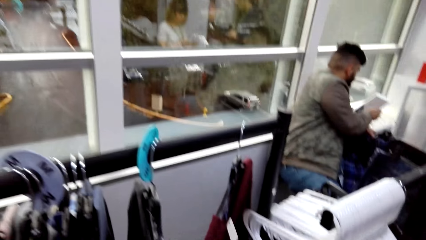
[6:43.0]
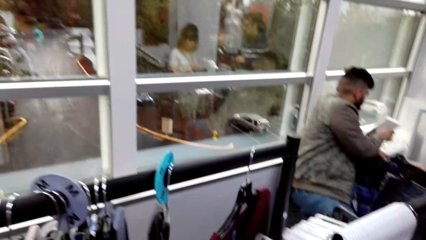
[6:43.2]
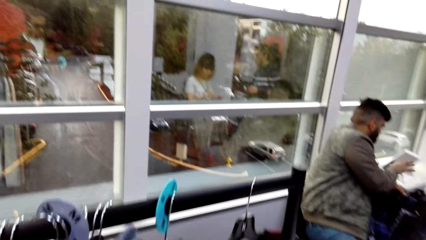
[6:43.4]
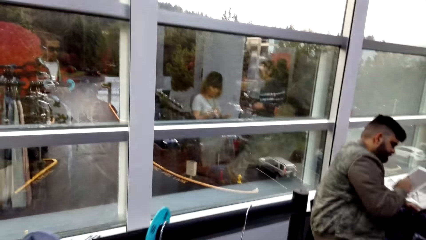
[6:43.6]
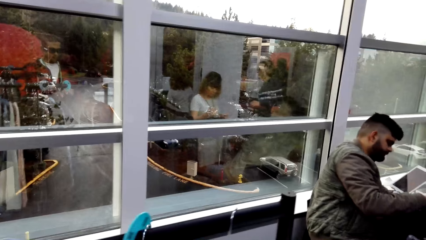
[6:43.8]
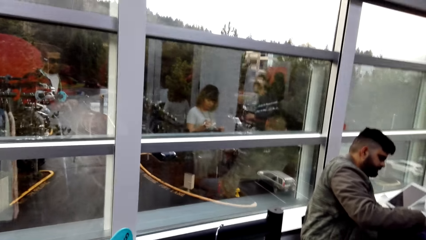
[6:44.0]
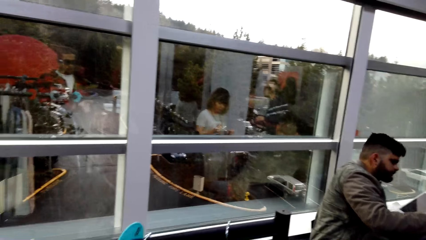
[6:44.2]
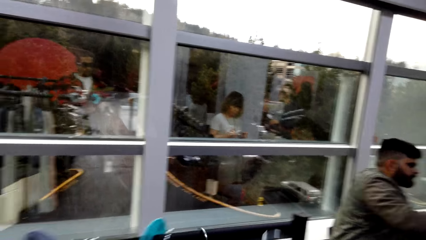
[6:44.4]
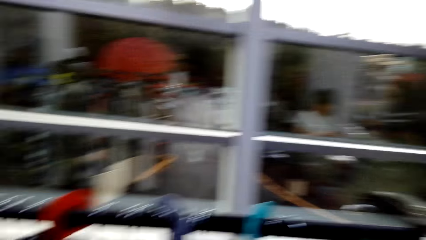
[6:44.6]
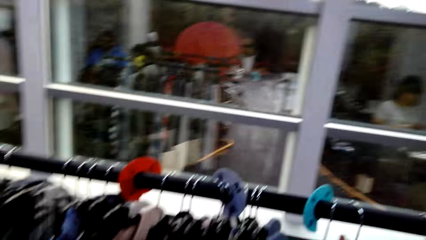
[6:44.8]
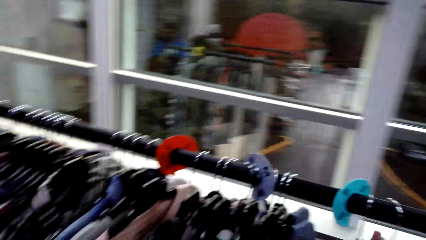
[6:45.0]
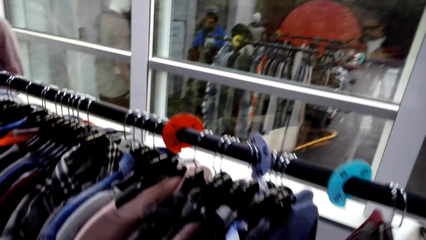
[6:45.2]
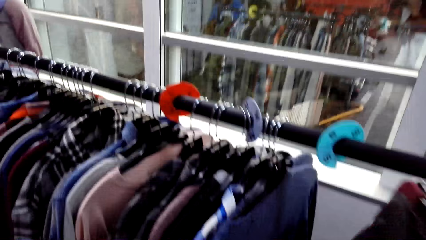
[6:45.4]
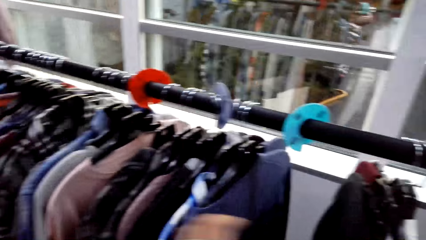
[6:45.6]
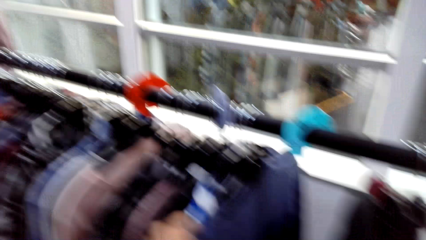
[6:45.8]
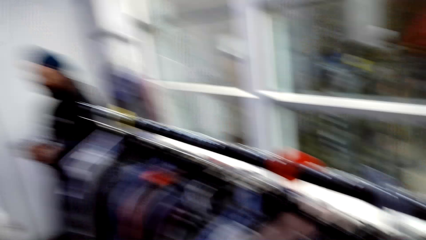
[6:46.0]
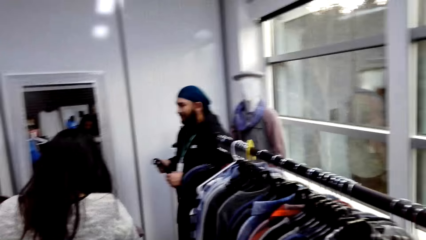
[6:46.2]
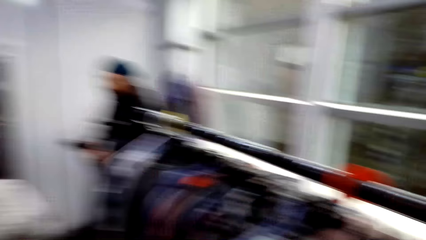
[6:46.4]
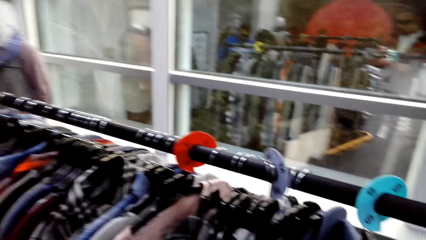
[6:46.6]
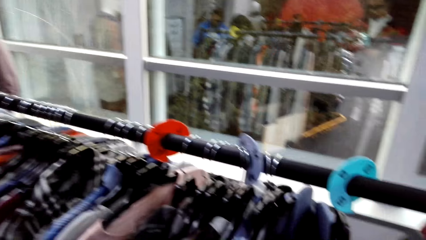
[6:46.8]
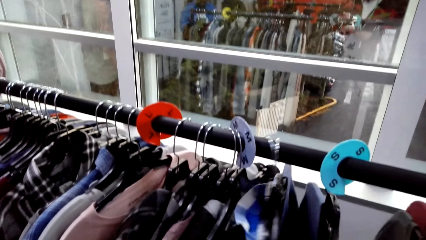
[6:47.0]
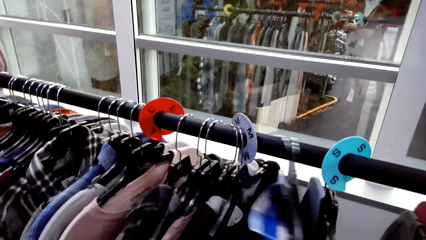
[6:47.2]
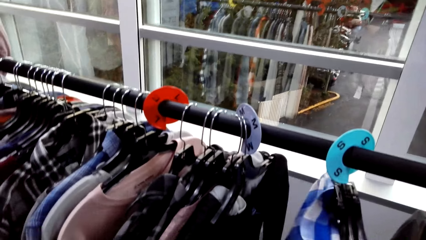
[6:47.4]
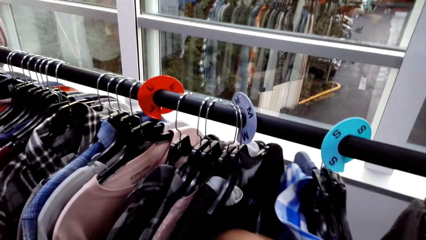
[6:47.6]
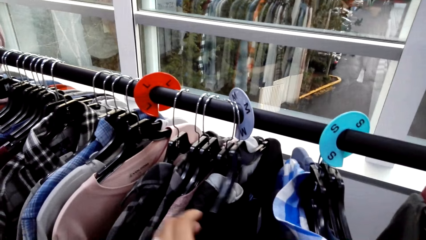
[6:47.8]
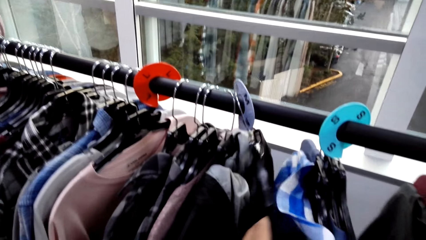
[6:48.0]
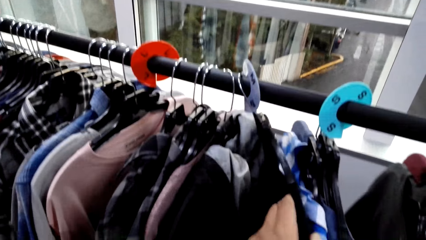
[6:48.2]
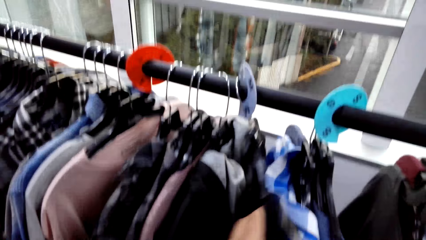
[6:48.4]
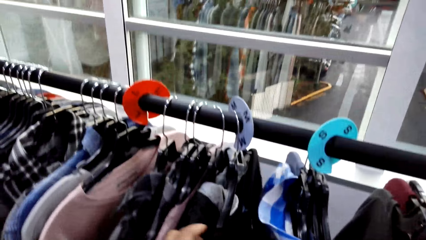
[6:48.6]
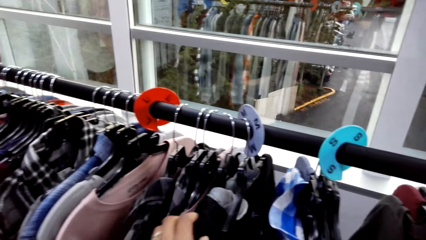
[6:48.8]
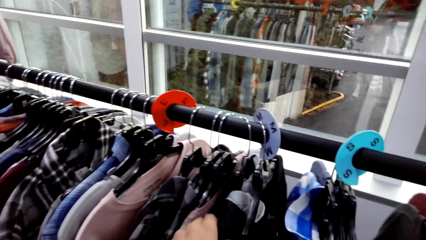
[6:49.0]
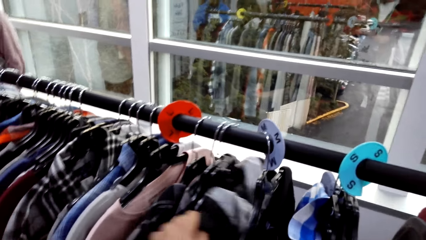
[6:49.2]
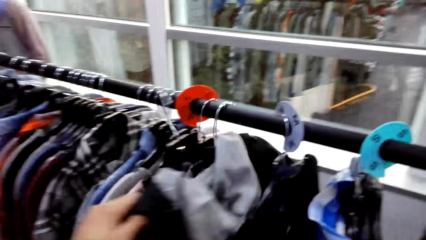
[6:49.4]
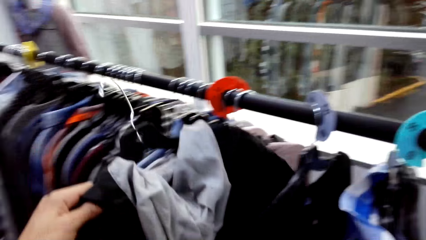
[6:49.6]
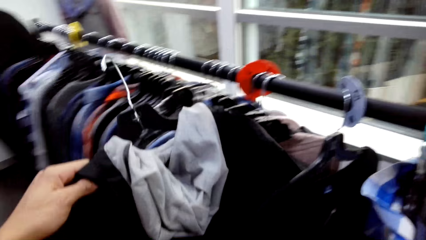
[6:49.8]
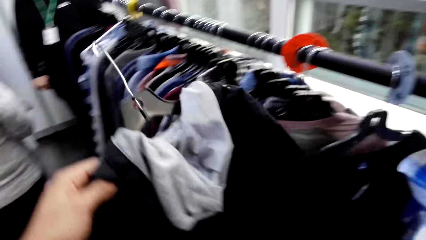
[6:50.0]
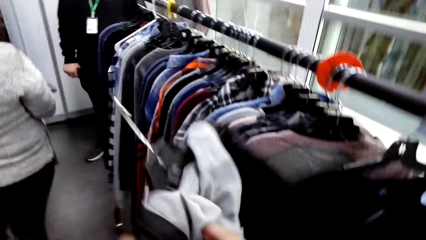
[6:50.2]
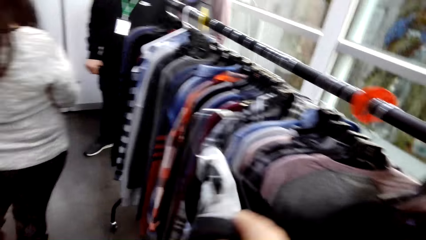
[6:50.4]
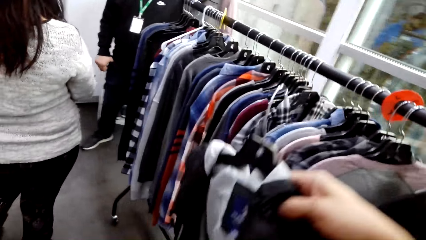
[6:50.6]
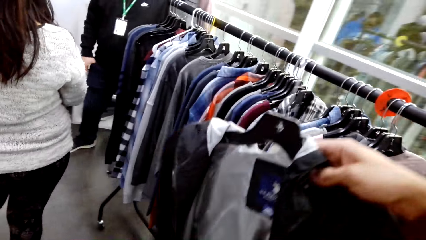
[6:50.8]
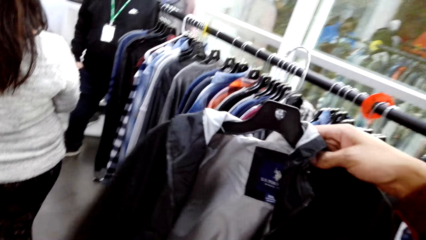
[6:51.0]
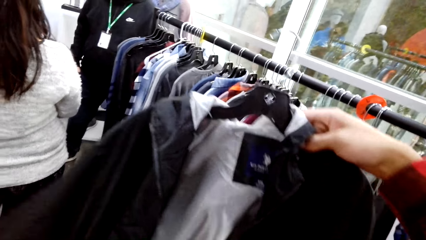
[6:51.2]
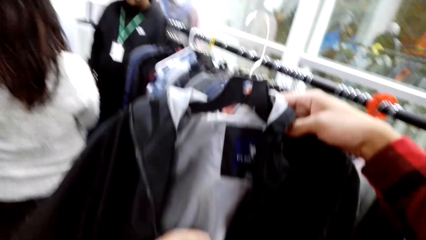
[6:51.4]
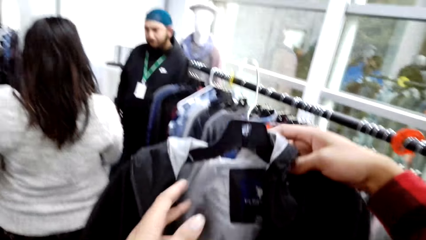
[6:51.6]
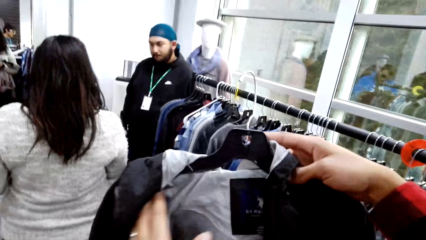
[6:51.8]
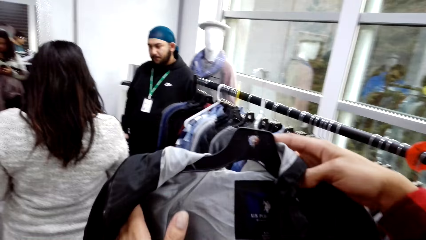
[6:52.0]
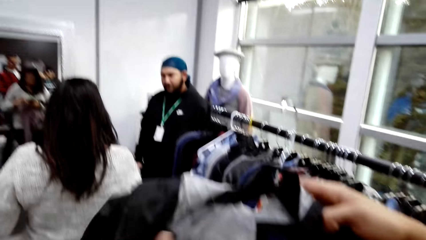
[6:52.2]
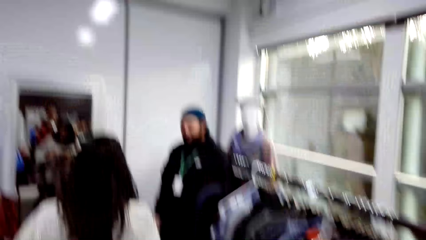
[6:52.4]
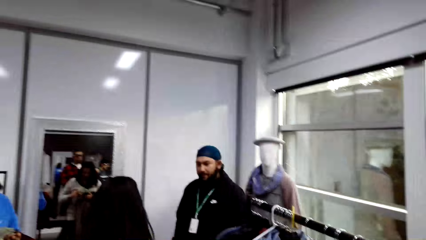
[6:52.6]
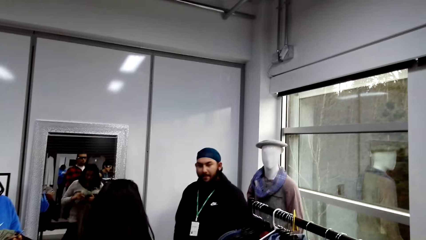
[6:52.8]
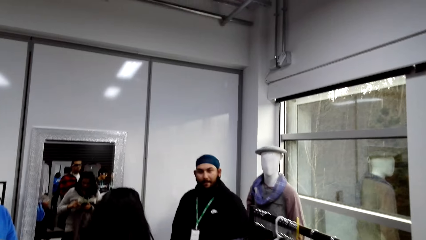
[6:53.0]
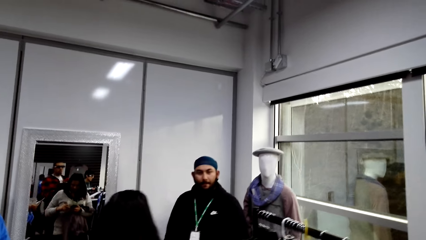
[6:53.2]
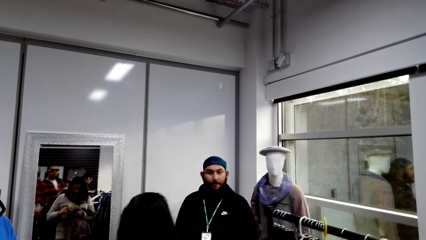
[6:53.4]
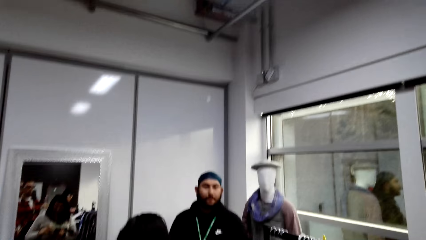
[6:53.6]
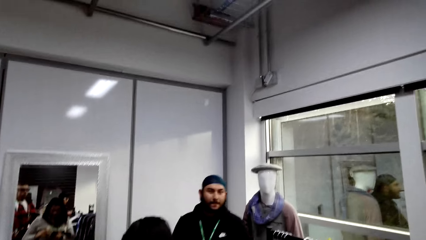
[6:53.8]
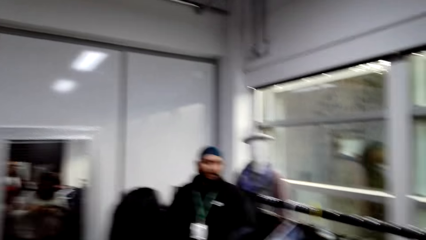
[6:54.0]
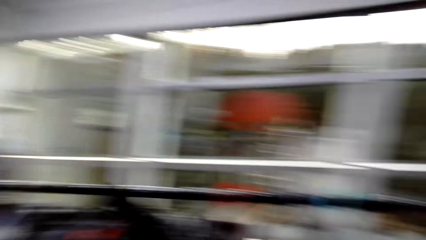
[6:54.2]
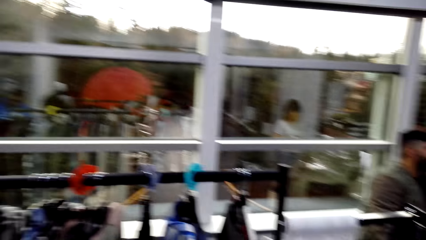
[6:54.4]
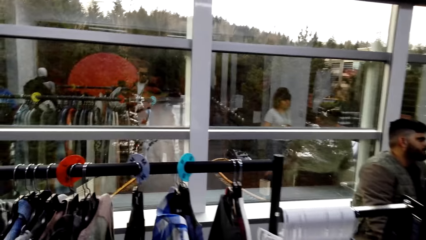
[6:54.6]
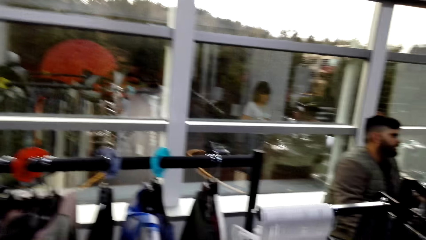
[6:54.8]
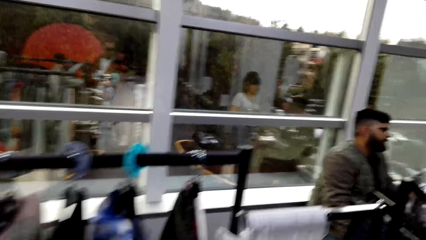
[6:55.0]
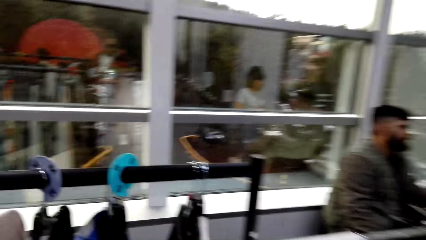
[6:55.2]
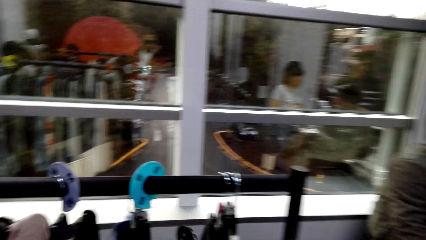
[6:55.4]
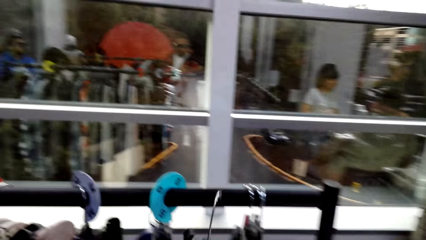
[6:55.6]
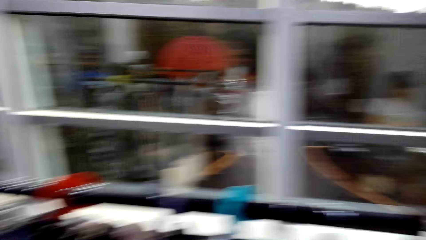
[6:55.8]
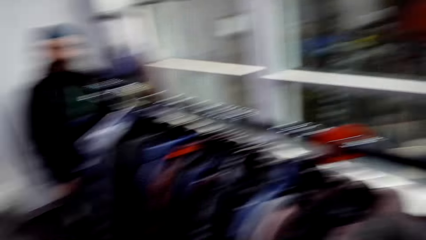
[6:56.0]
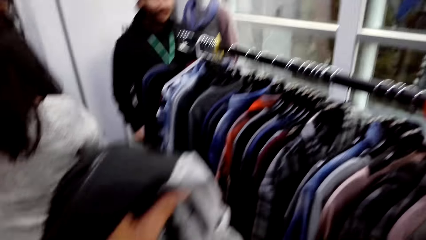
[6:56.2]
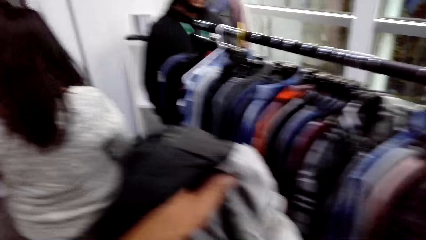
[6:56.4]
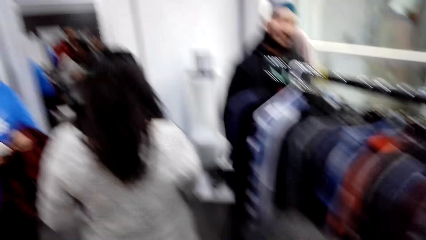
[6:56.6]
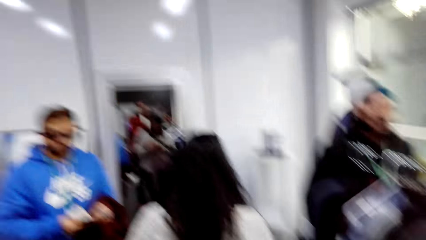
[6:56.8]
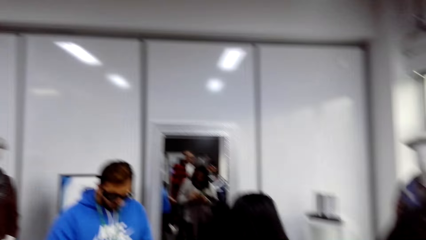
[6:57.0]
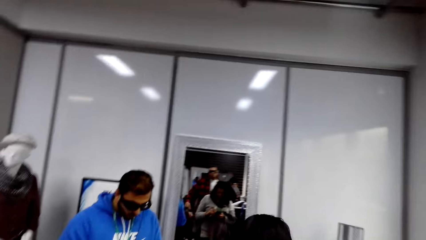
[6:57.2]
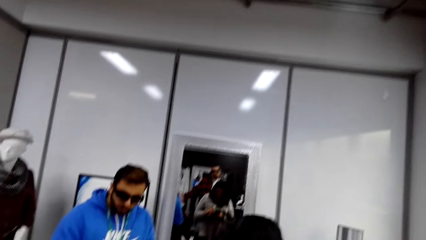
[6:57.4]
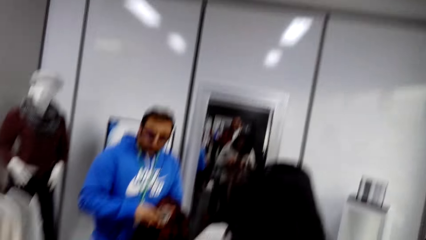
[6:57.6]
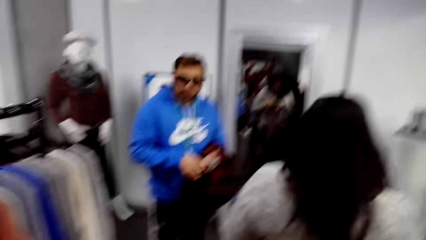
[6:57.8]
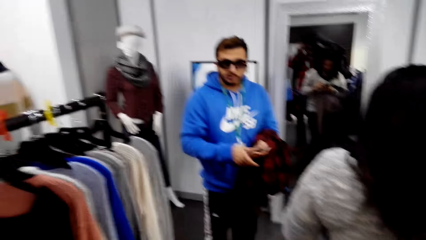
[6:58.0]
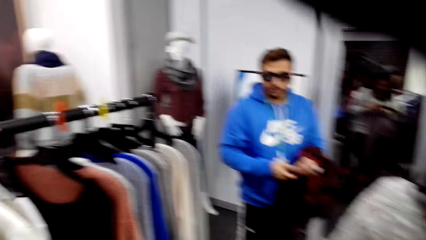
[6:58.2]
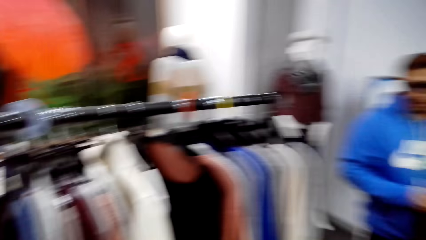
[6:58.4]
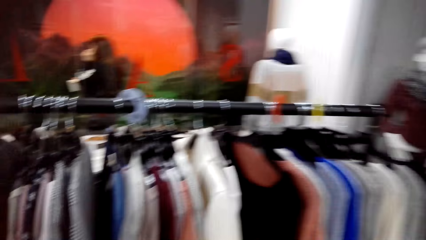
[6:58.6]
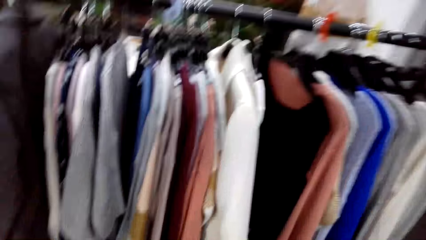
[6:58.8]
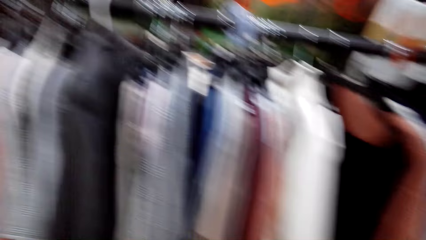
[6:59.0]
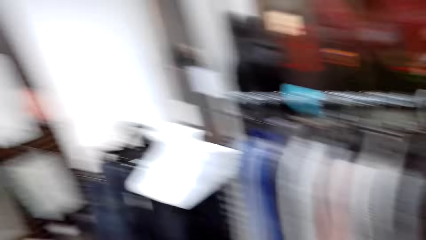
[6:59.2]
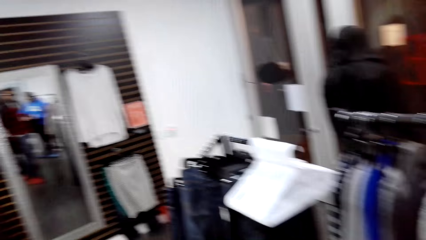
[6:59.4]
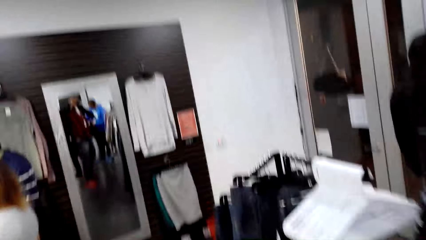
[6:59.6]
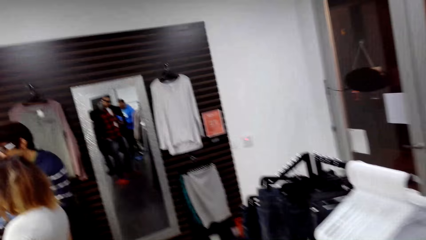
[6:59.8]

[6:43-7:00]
The camera wearer inspects the clothes on the rack. They remove a jacket from the rack. They inspect the jacket. They talk to a man. The camera wearer moves towards the rack. They hang the hanger on the rack. They wear the jacket.
